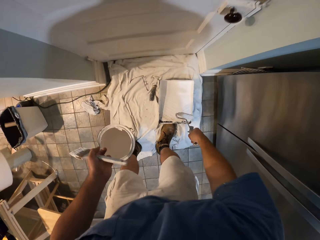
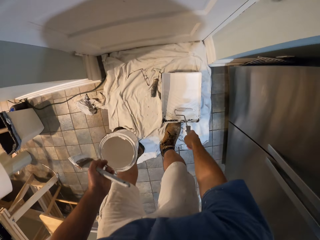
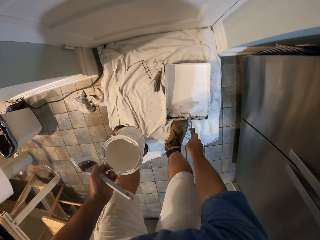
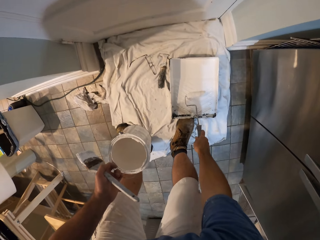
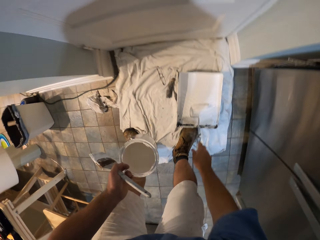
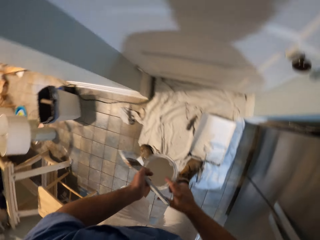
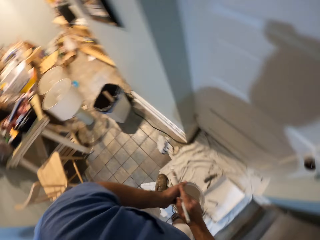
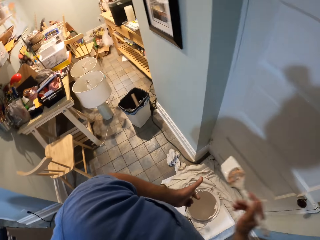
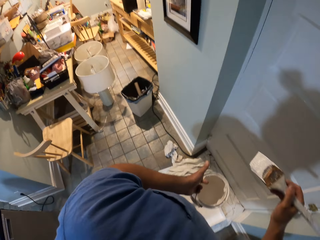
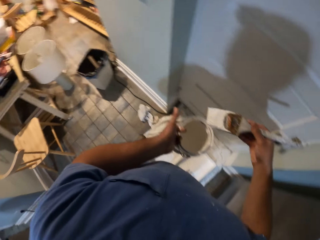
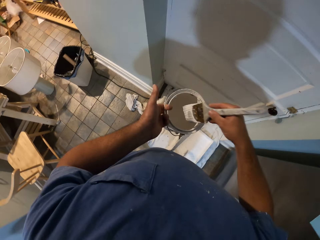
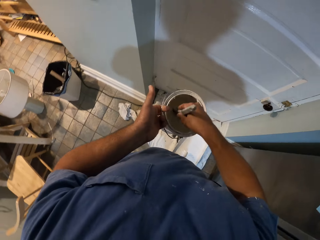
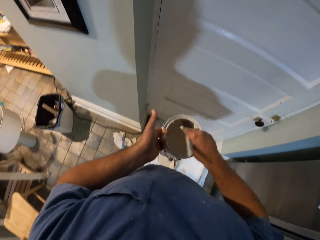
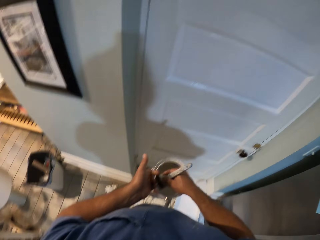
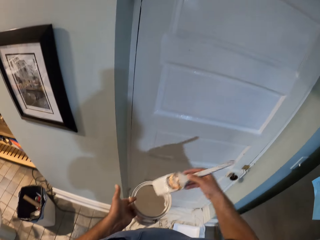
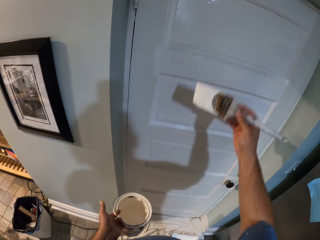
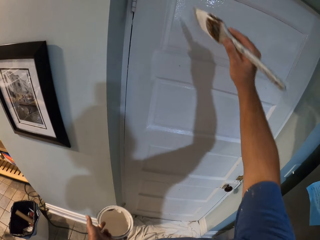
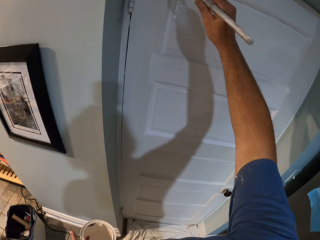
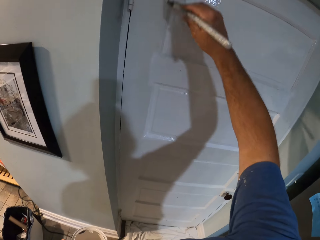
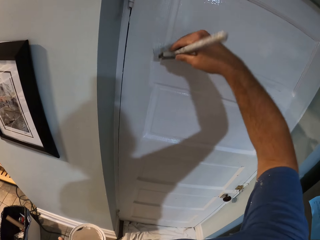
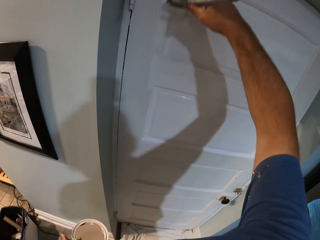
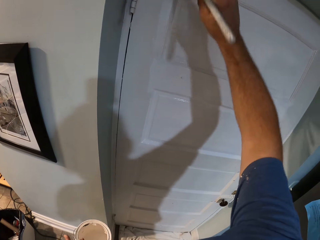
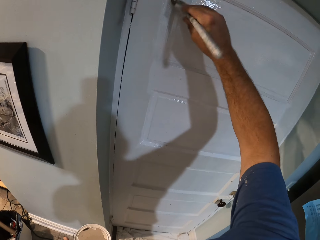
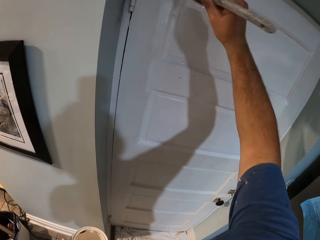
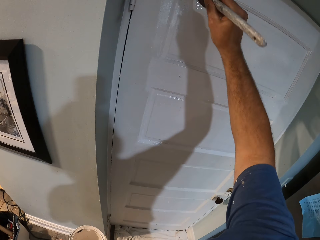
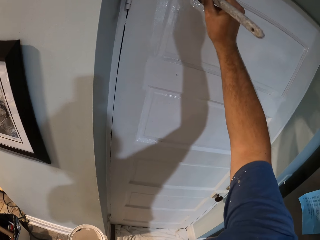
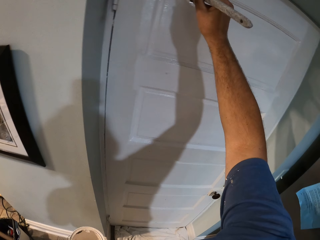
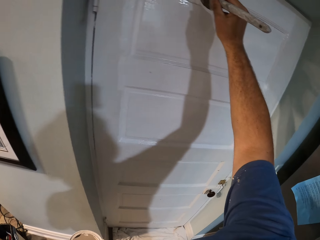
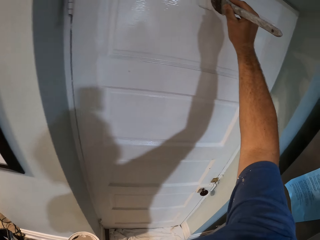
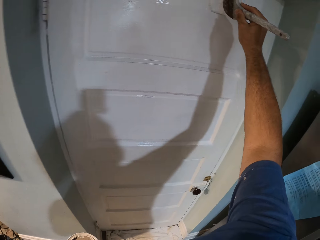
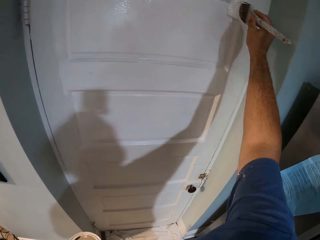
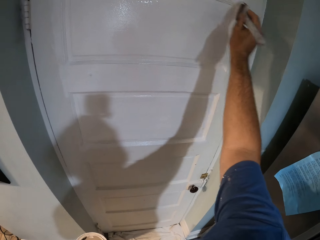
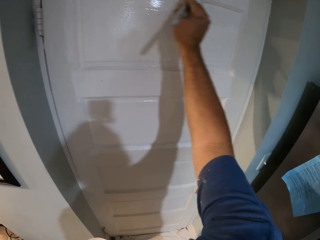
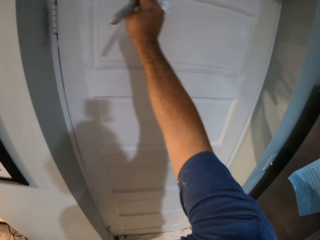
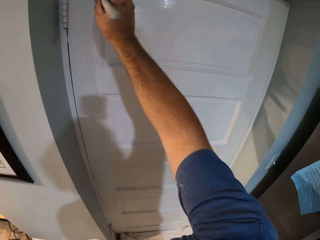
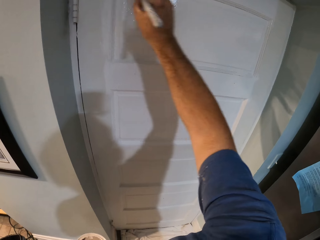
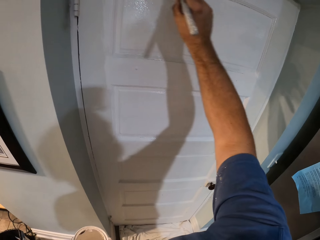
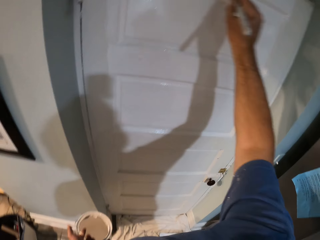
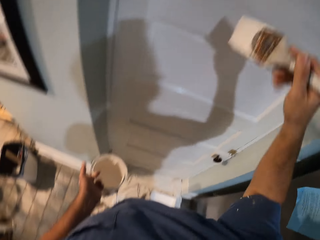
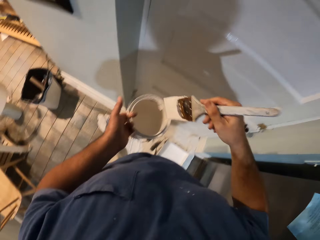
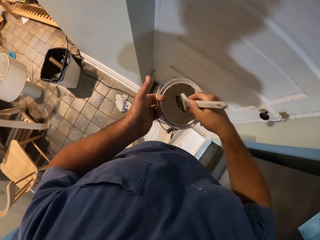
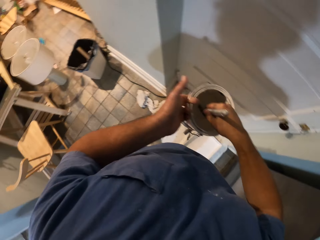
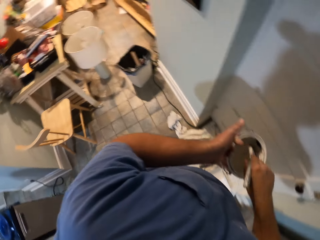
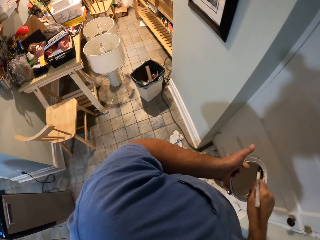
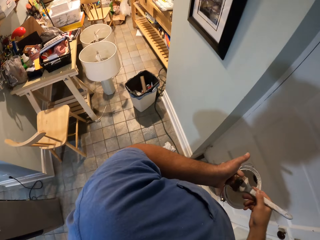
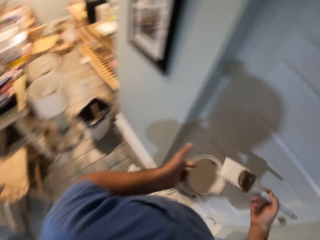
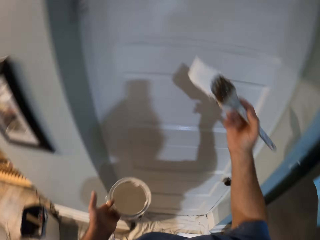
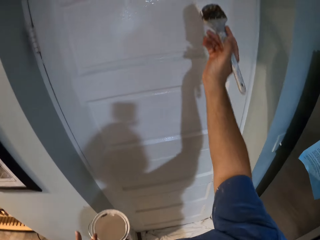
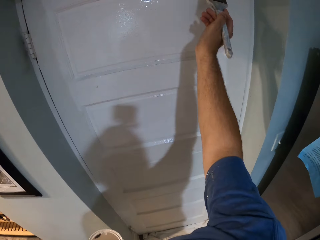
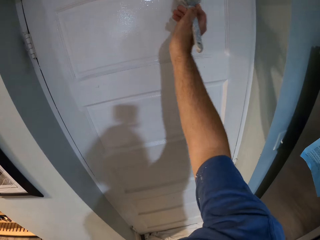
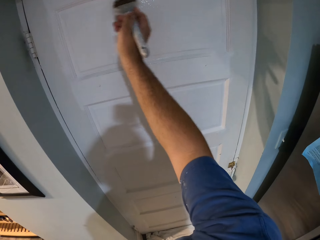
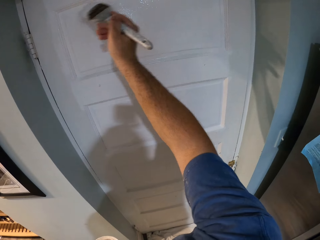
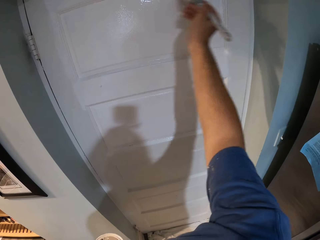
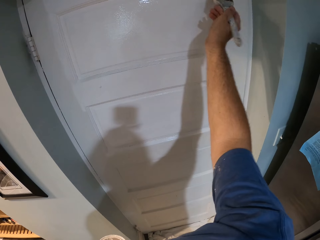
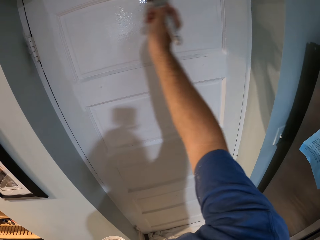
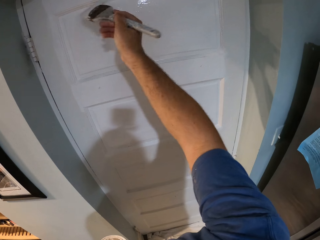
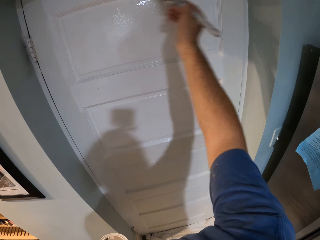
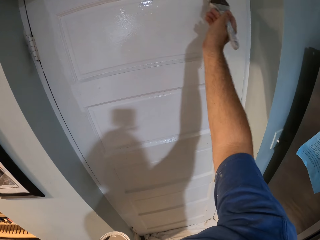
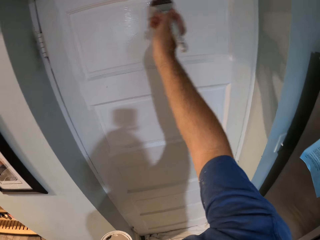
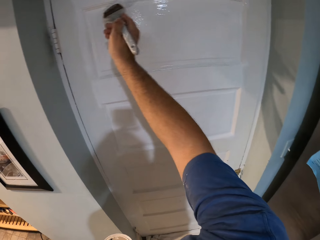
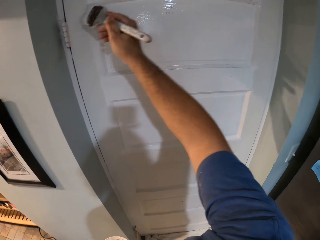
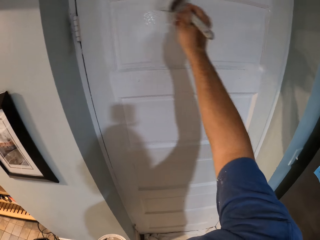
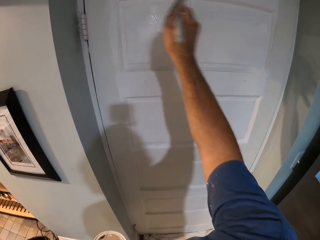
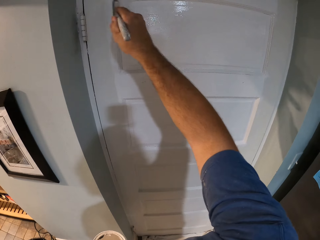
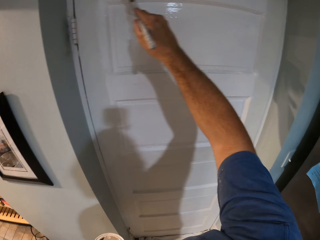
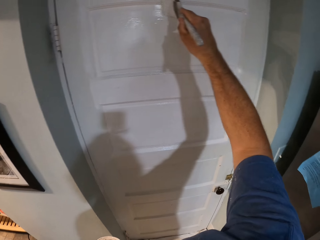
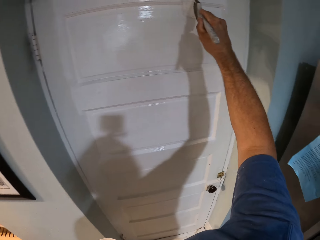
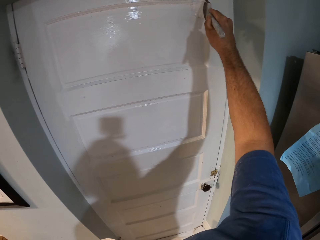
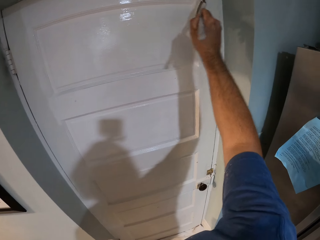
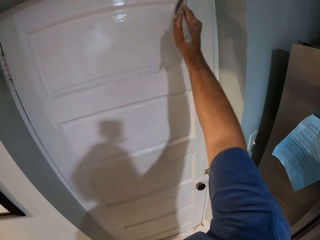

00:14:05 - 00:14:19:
The camera wearer drops the brush in his right hand in the paint container on the floor. He passes another brush in his left hand to his right hand. He dips the brush in his right hand into the paint container in his left hand. He paints the door with the brush in his right hand. He dips the brush in his right hand into the paint container in his left hand. He paints the door with the brush in his right hand.

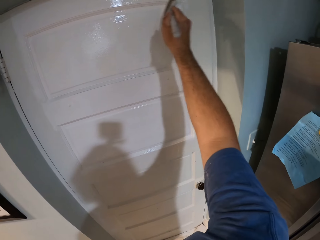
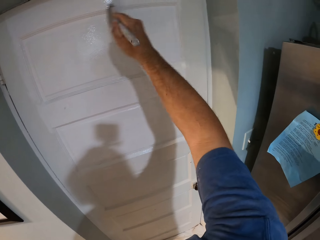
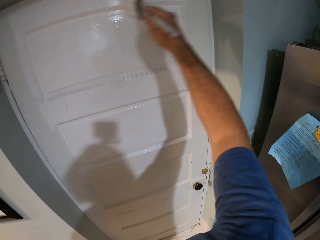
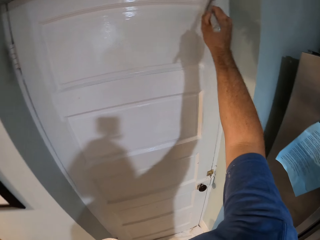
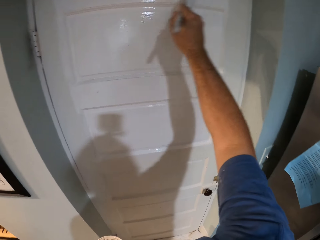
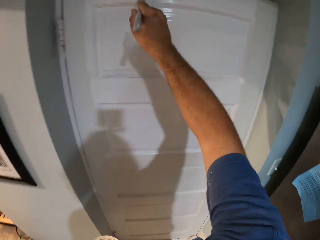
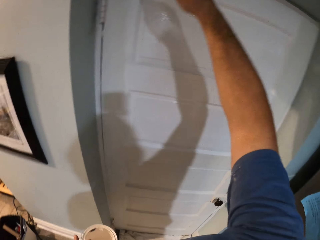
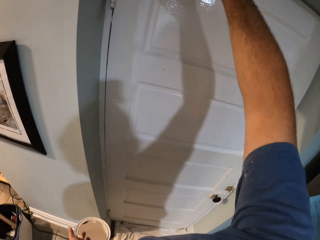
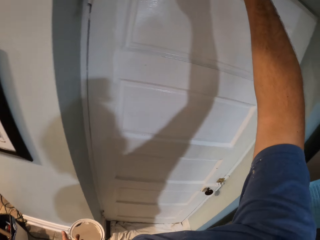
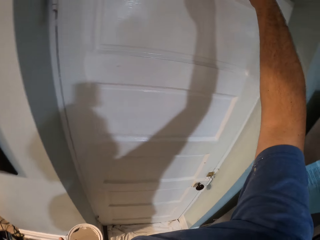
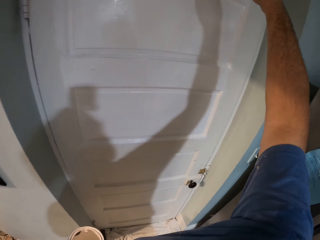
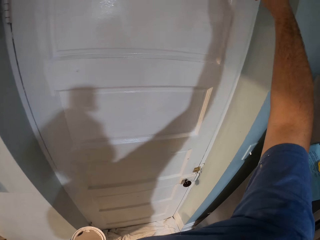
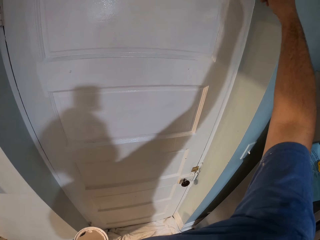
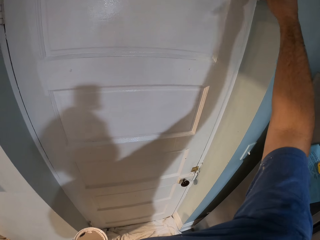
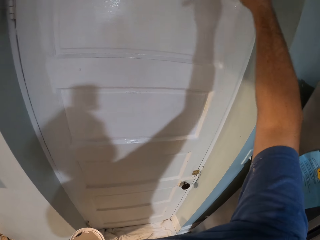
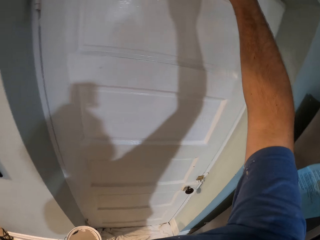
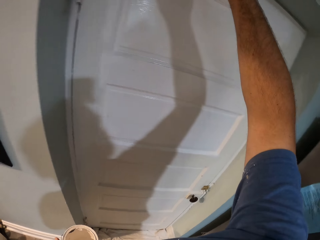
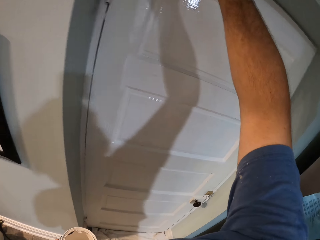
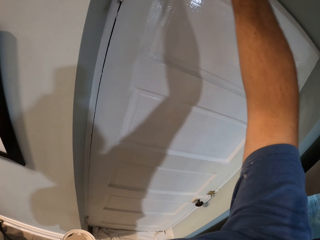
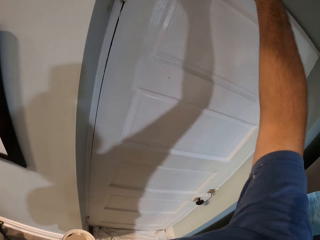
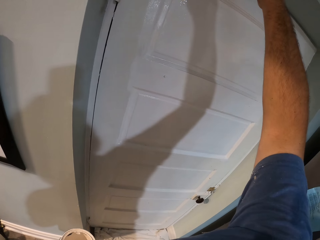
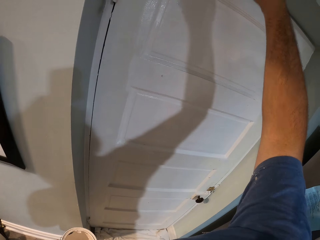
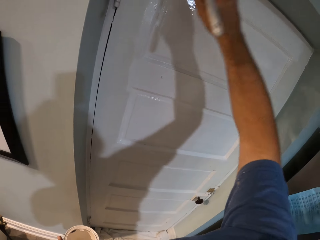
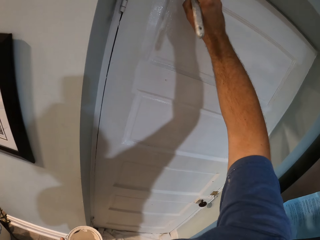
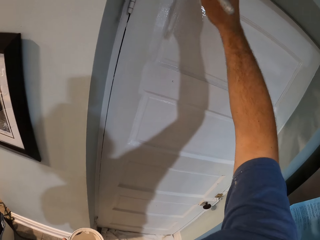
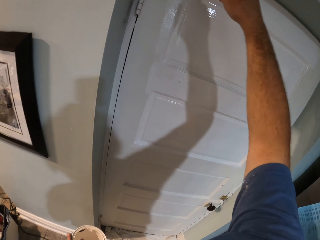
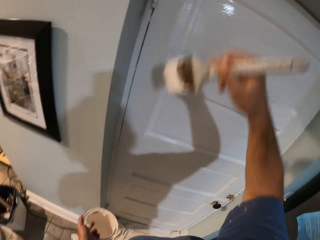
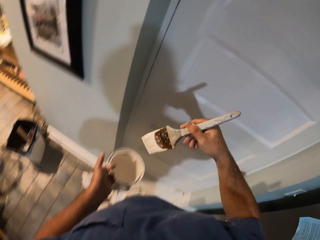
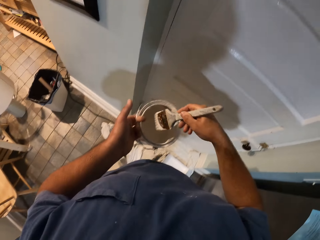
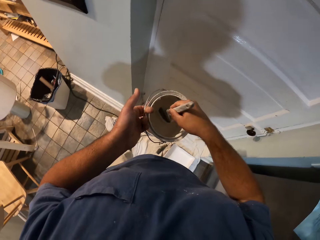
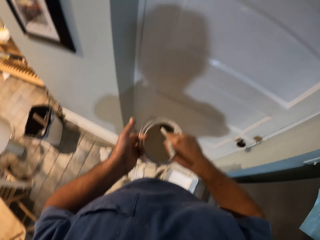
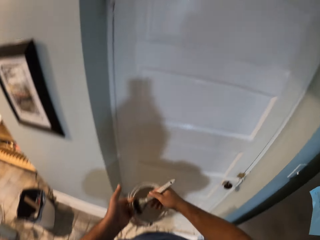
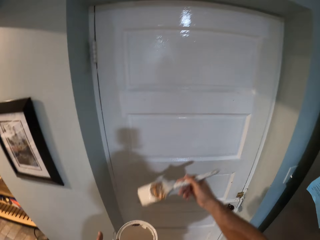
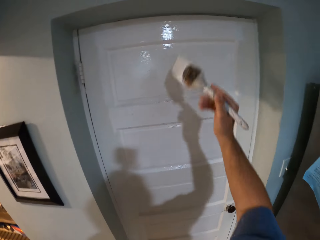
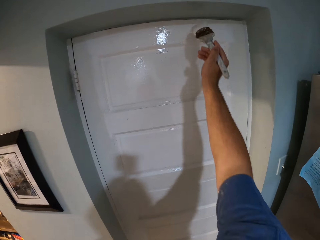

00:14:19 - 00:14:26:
The camera wearer dips the brush in his right hand into the paint container in his left hand.
